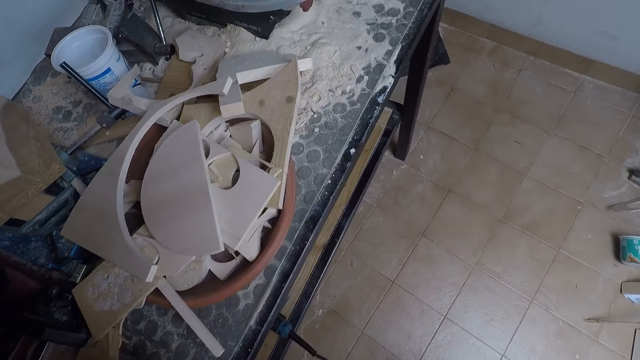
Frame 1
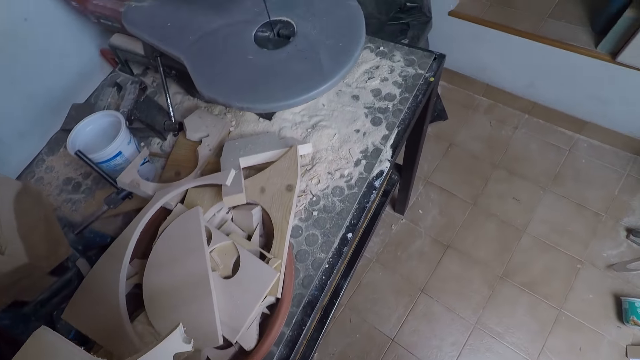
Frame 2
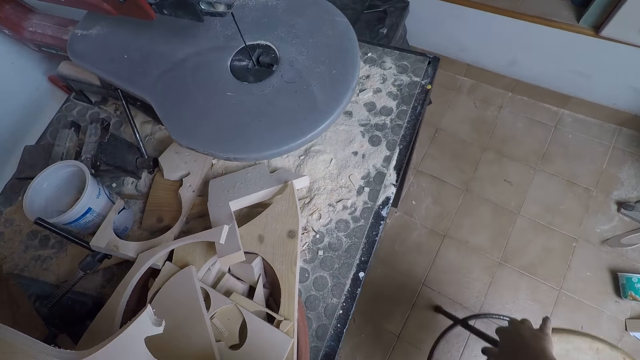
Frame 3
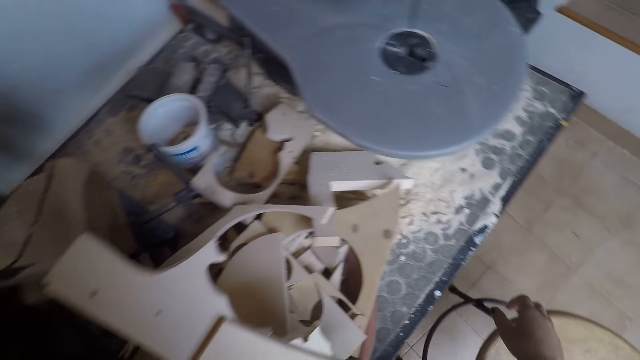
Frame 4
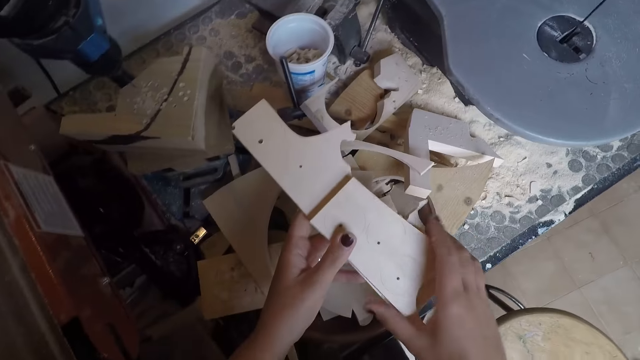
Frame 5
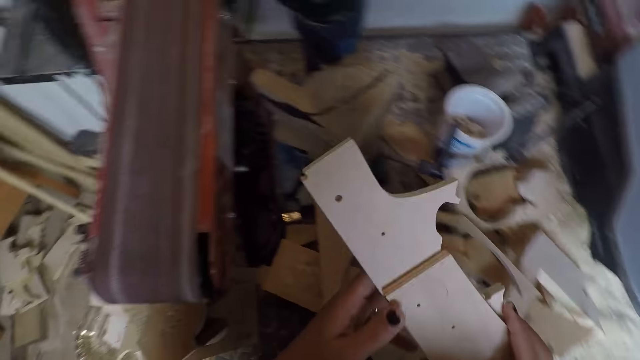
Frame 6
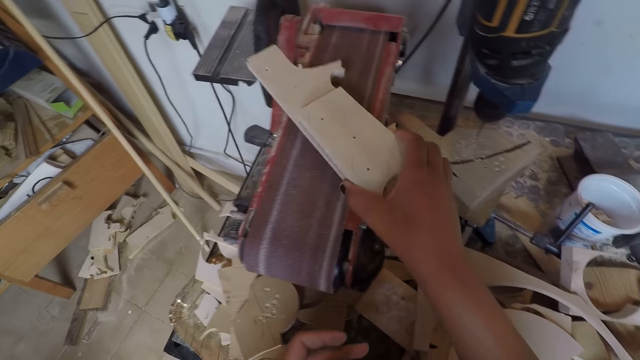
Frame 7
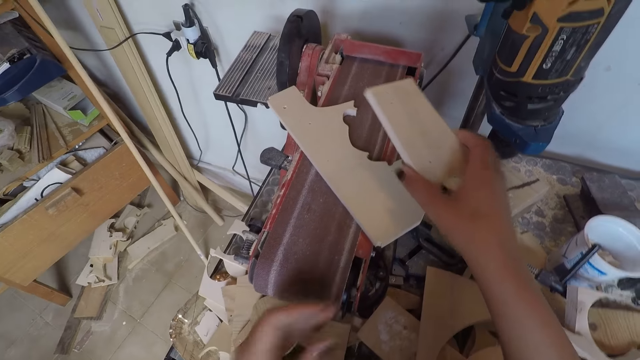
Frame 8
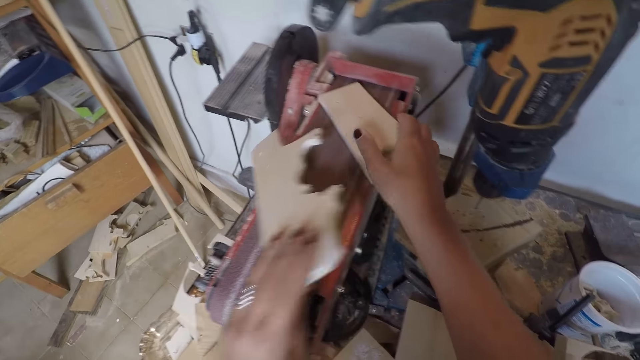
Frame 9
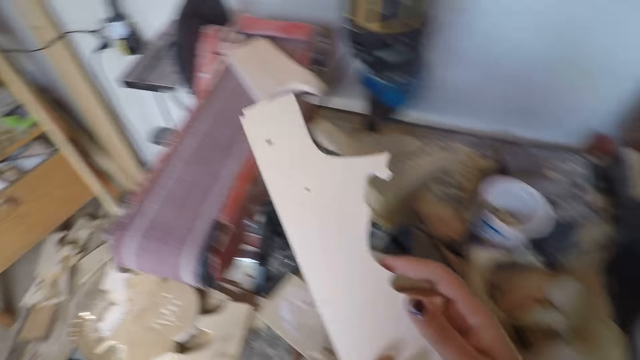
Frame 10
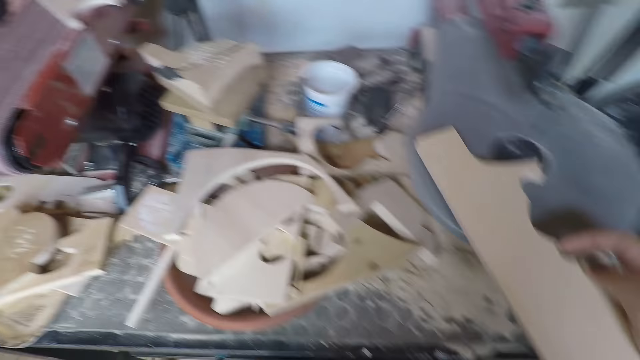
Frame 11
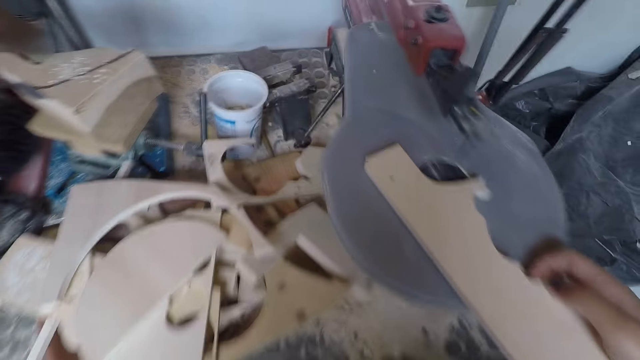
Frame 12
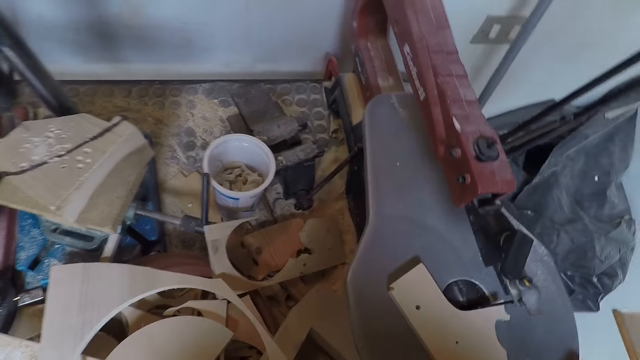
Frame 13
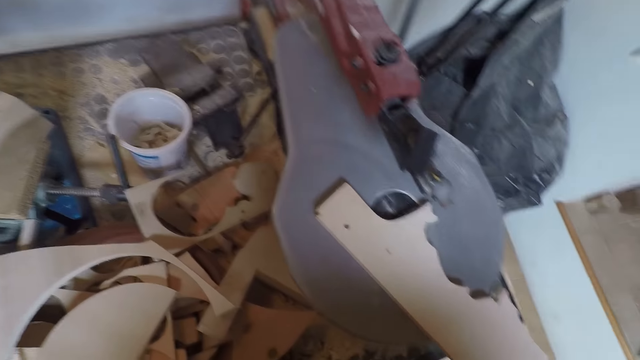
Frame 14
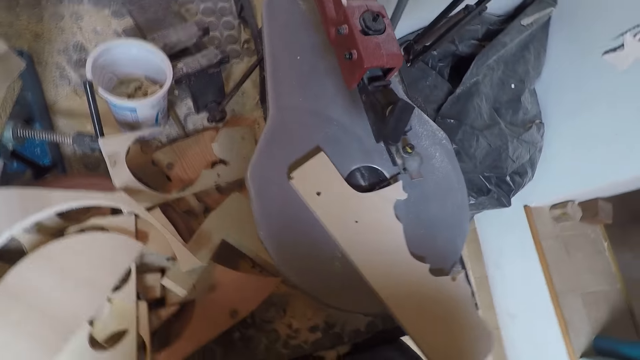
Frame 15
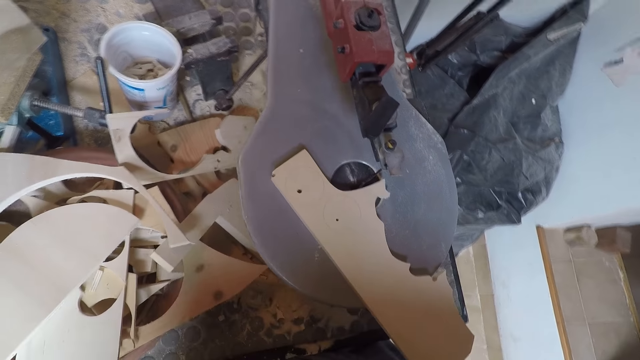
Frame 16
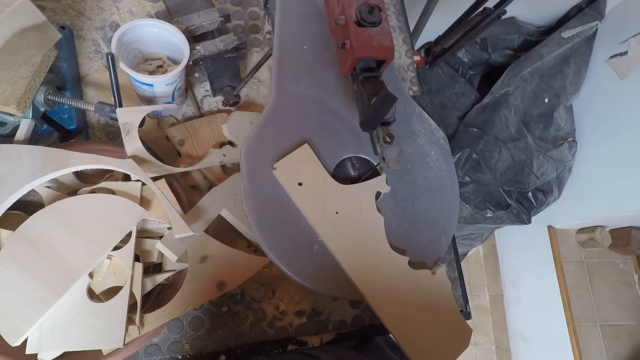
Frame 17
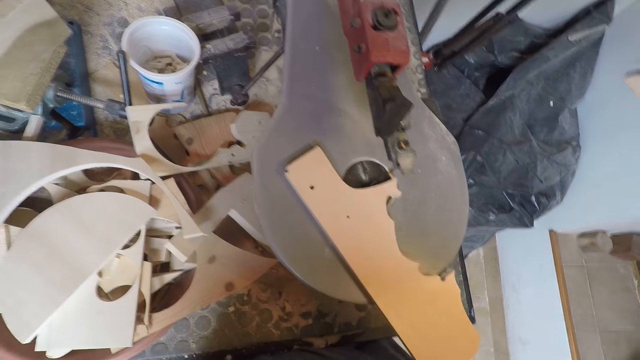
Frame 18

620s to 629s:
The camera wearer walks around the room. He moves the stool. He places the piece of wood on the belt sandpaper machine with his right hand. He takes the piece of wood on the belt sandpaper machine with his left hand. He passes the piece of wood from his left hand to his right hand. He places the piece of wood in his right hand on a scroll saw.

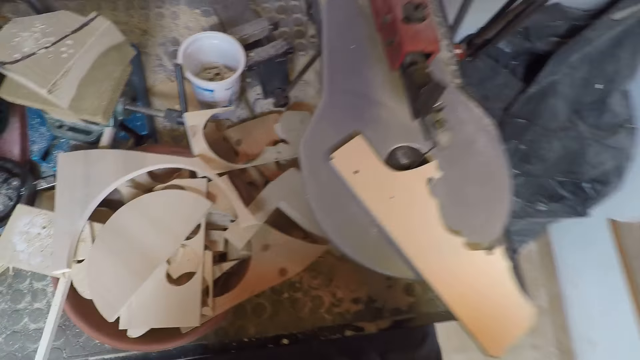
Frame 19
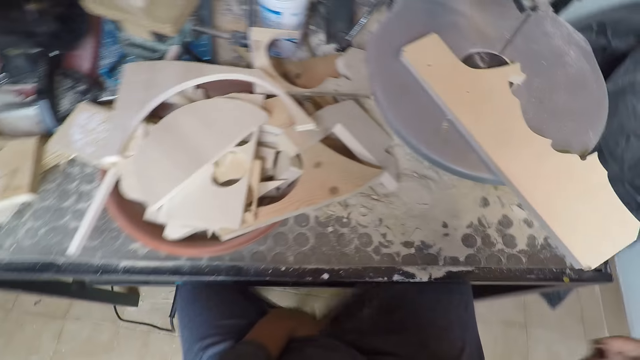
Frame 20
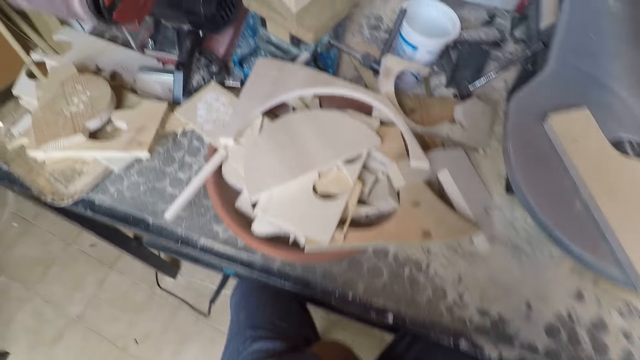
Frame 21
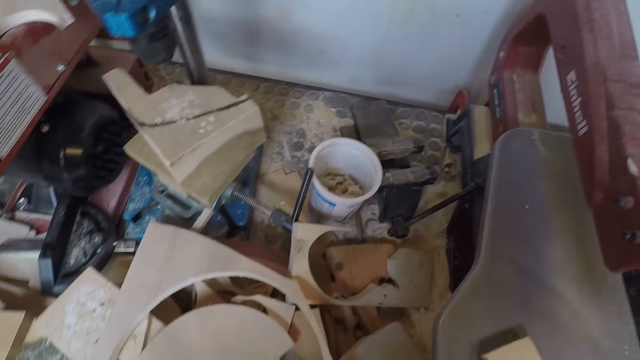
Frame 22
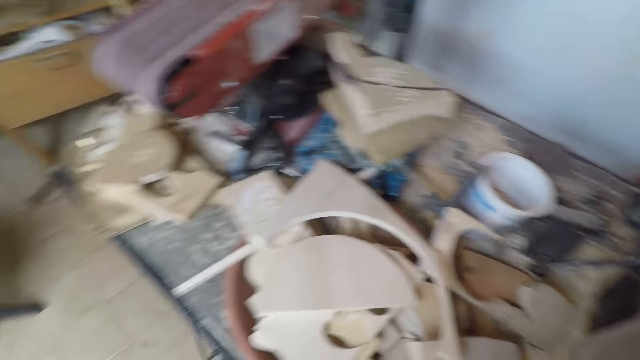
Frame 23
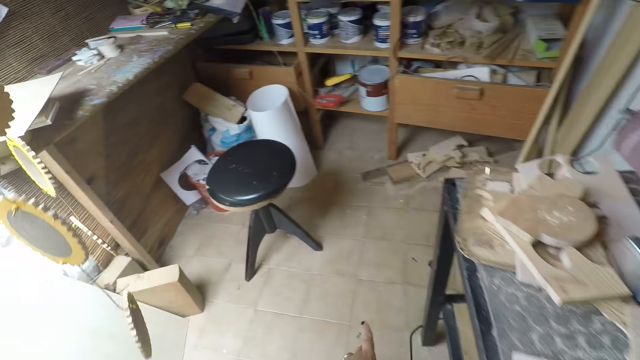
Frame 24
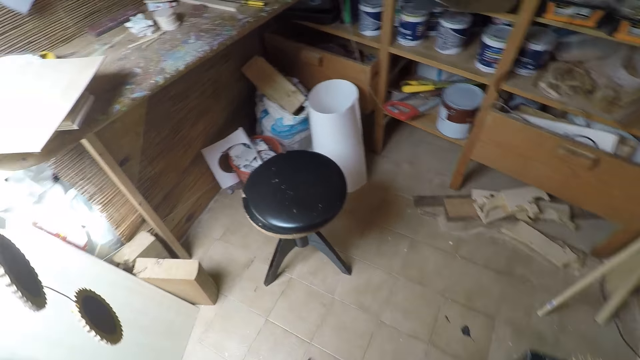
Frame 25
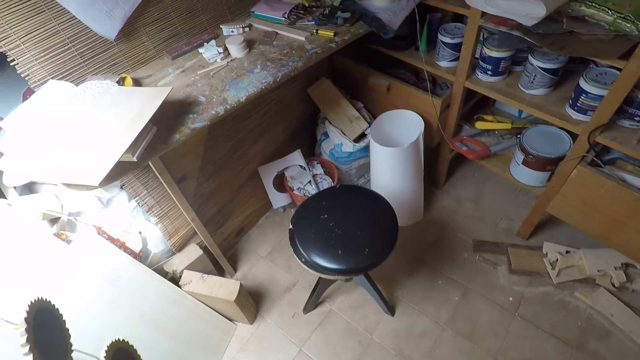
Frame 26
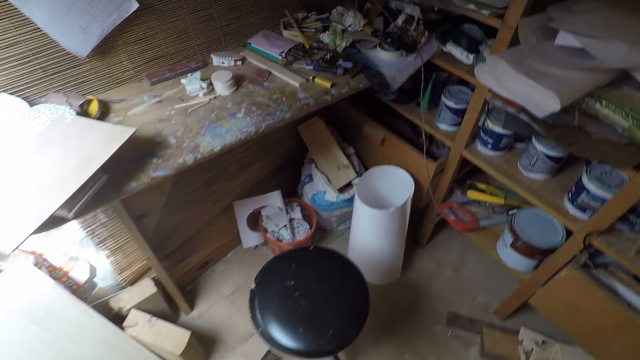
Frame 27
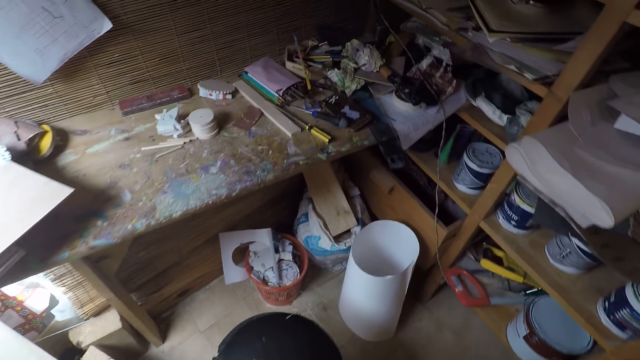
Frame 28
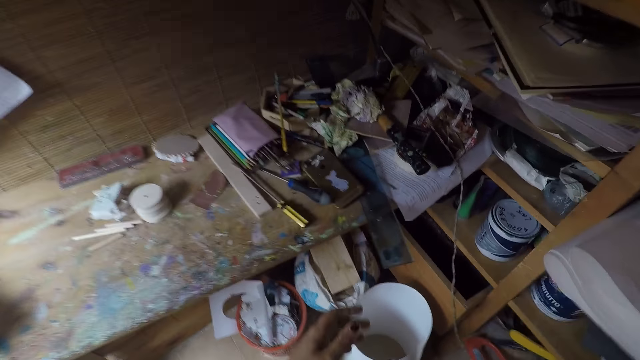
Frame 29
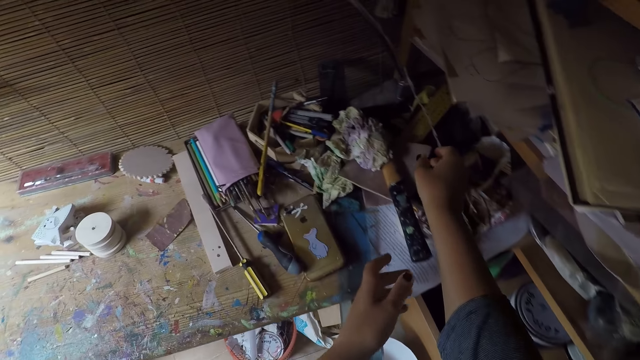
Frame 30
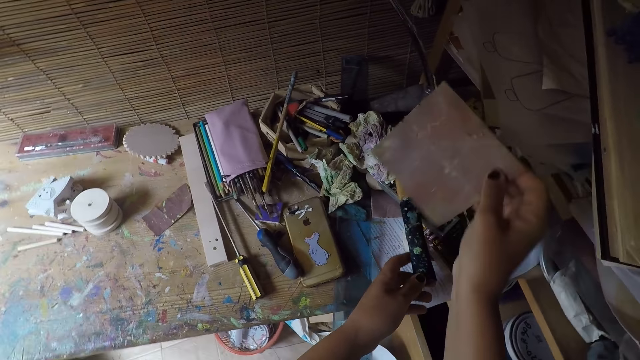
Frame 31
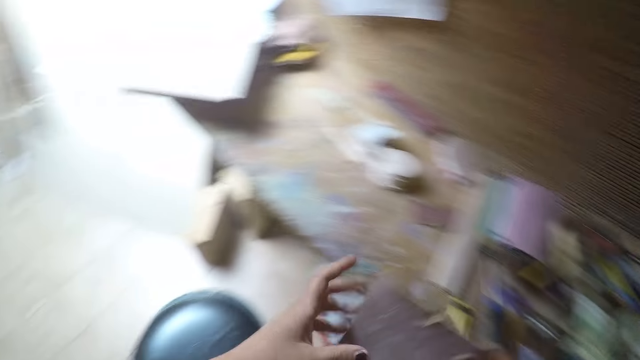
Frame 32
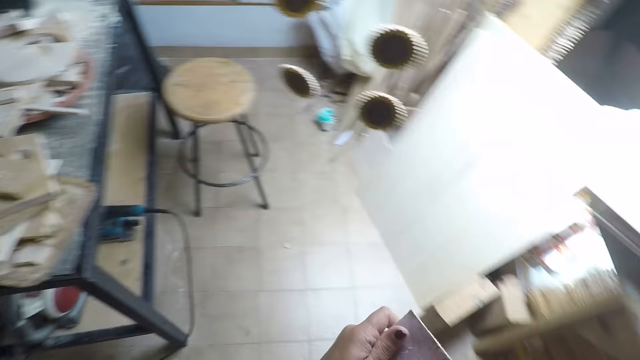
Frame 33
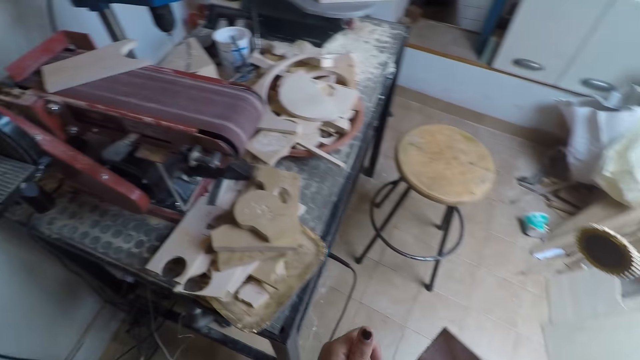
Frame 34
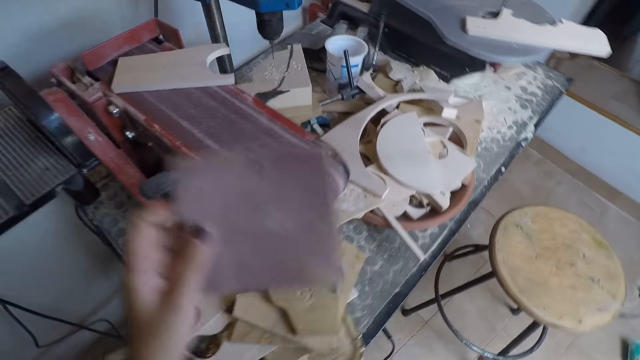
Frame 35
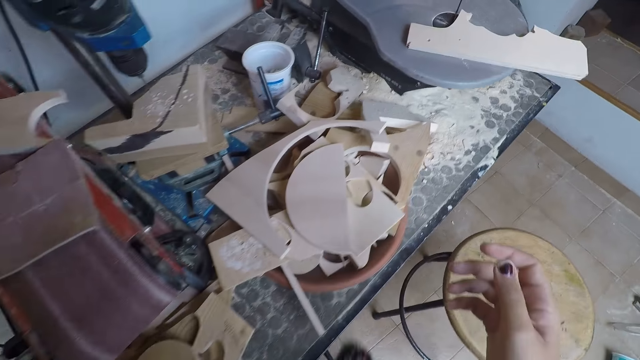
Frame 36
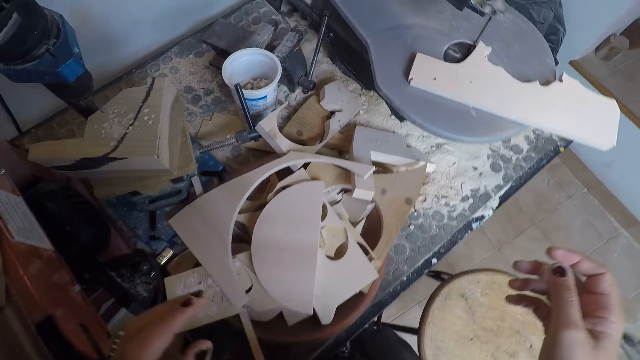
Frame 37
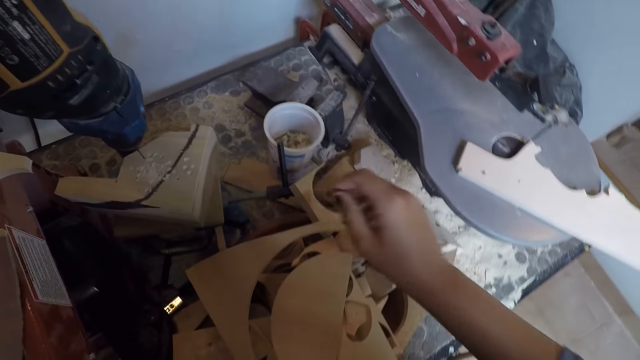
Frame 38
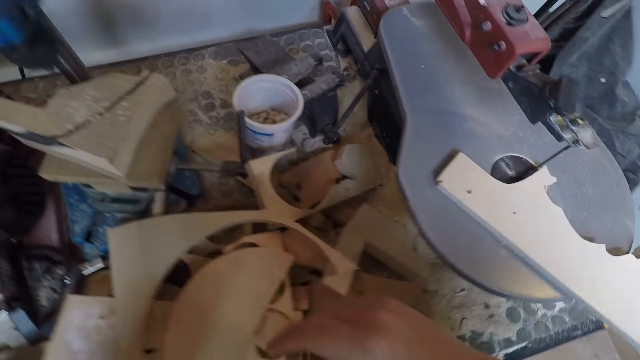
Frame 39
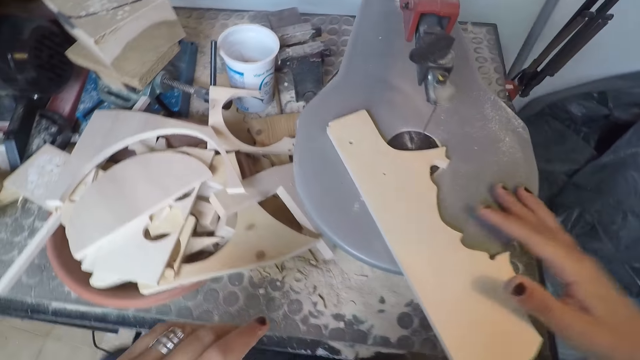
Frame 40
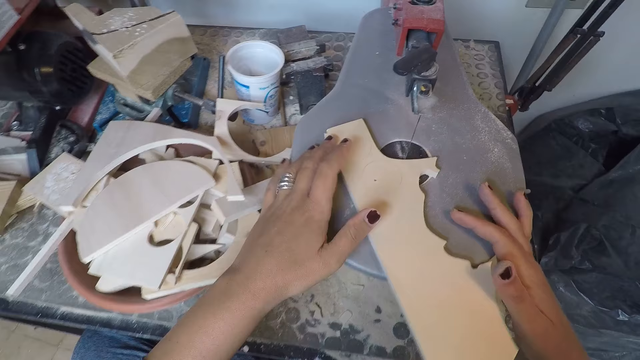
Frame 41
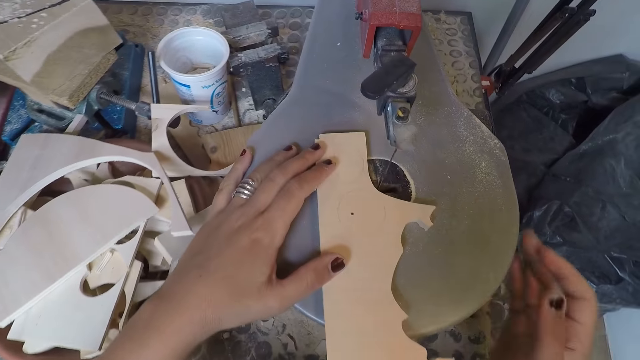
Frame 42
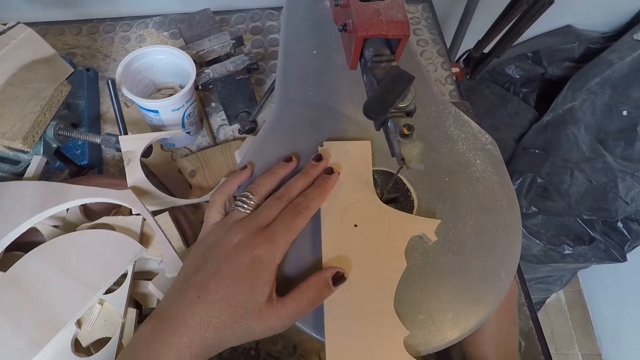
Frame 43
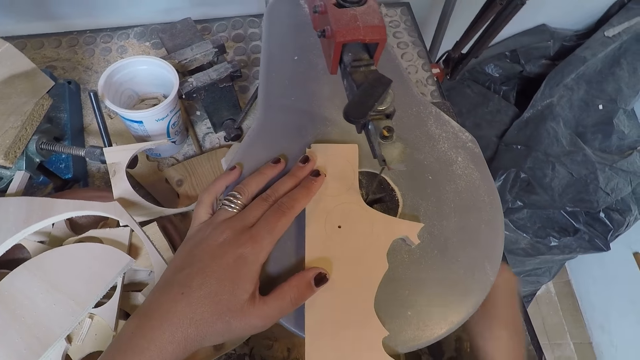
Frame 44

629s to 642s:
The camera wearer walks towards the table. He takes a sandpaper from the table with his right hand. He walks towards the belt sandpaper machine with the sandpaper. He places the sandpaper on the belt sandpaper machine with his left hand. He walks around the room. He places his right hand on the scroll saw. He positions the wood on the wood cutting machine. He holds the piece of wood on the scroll saw with his left hand. He places his right hand under the scroll saw.
